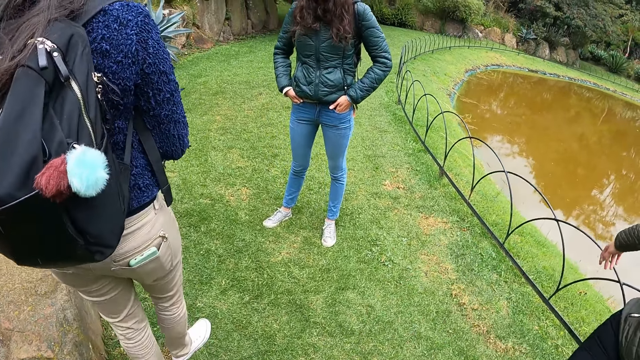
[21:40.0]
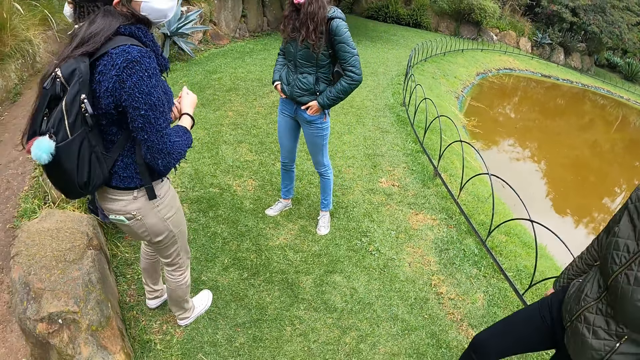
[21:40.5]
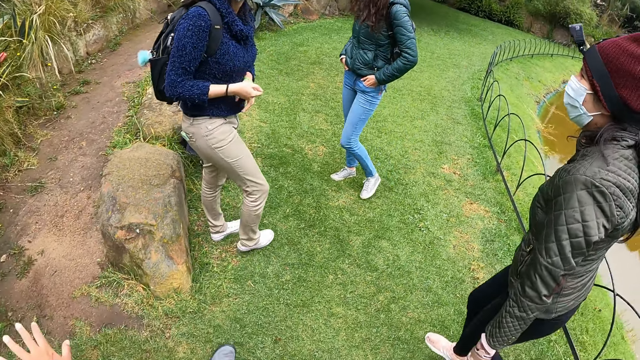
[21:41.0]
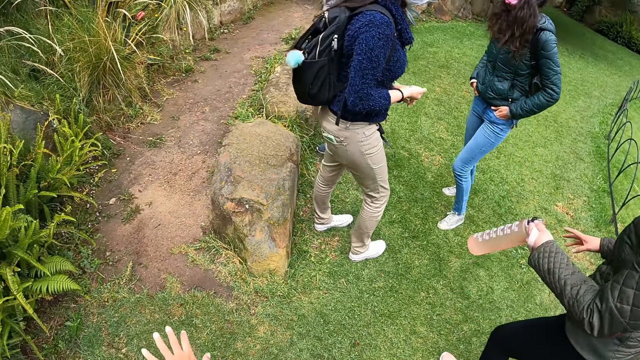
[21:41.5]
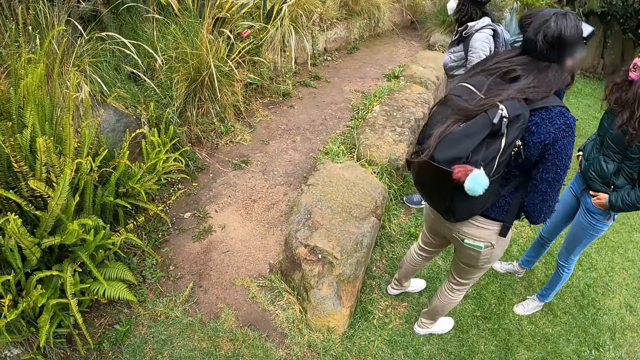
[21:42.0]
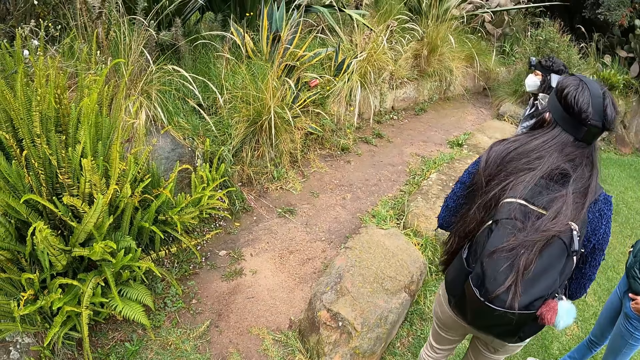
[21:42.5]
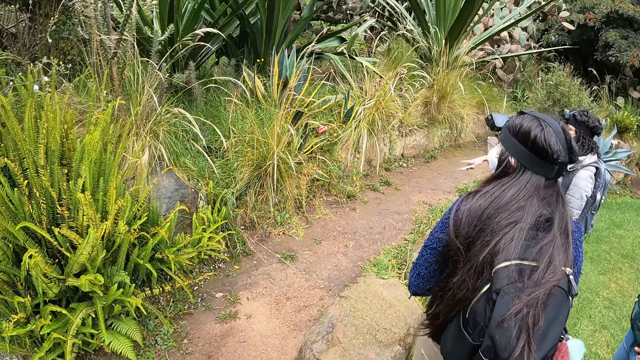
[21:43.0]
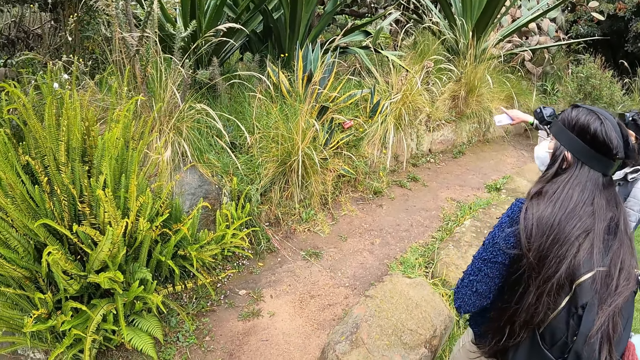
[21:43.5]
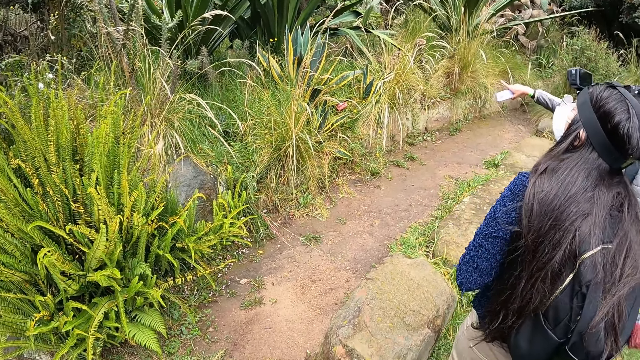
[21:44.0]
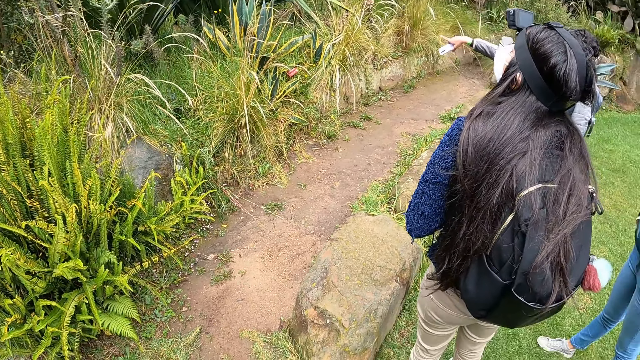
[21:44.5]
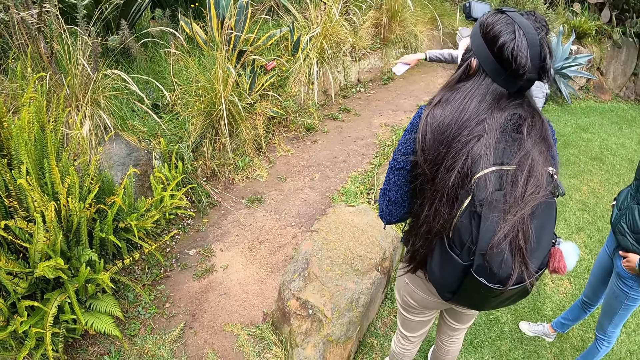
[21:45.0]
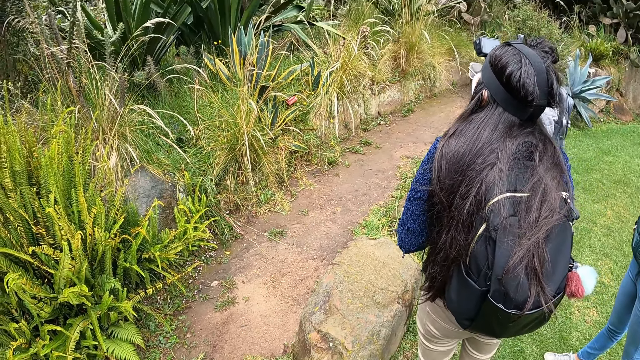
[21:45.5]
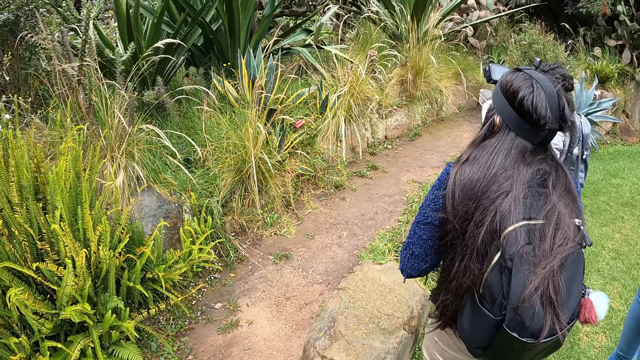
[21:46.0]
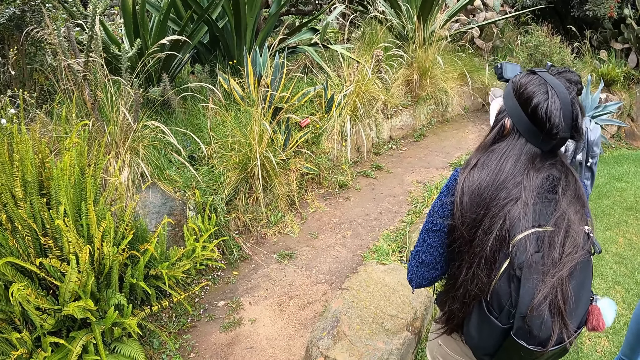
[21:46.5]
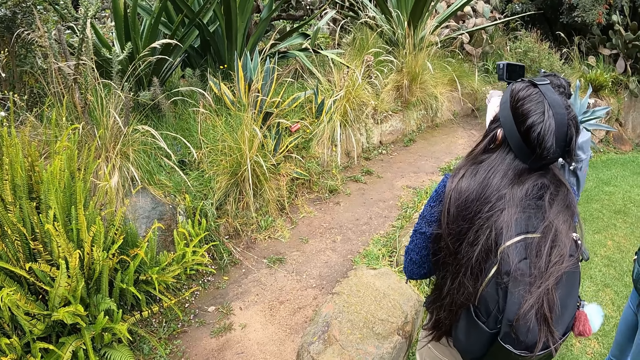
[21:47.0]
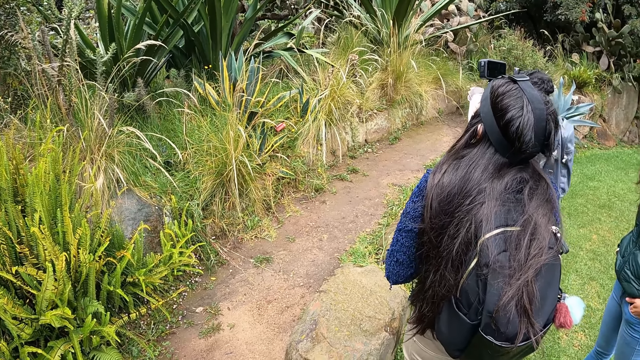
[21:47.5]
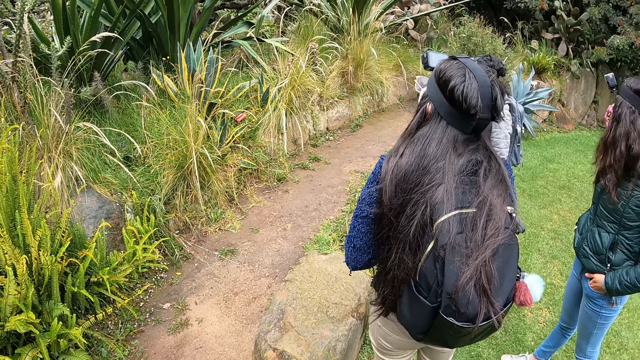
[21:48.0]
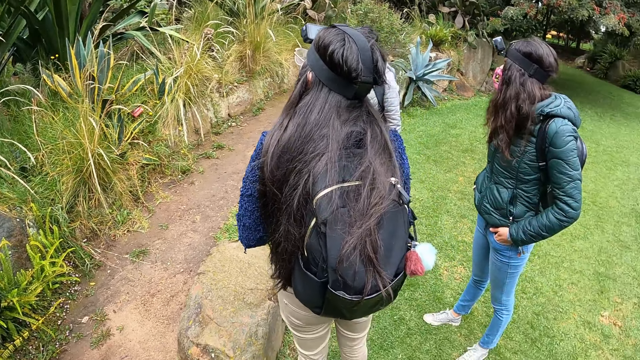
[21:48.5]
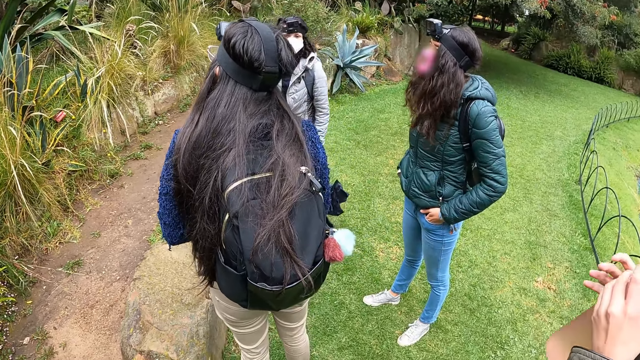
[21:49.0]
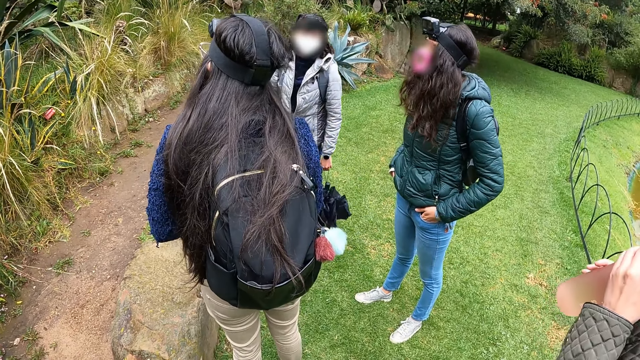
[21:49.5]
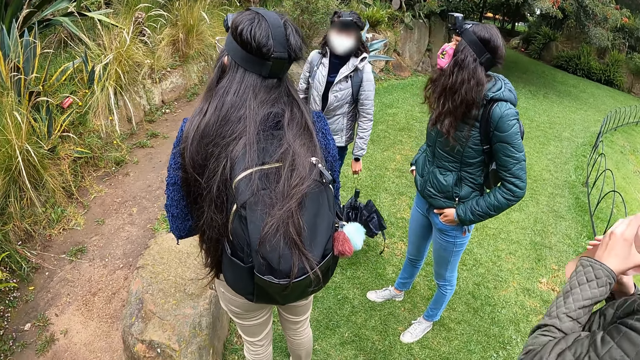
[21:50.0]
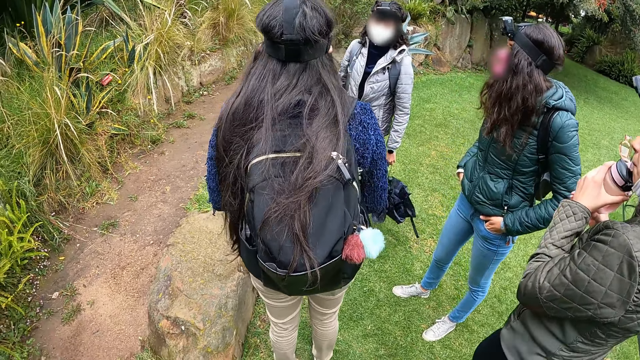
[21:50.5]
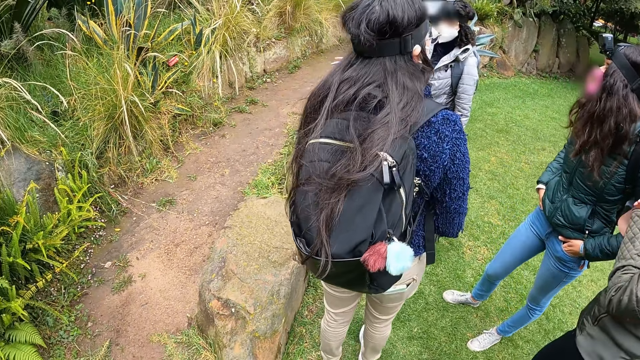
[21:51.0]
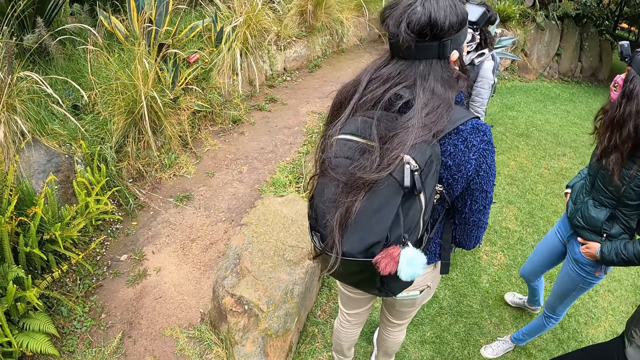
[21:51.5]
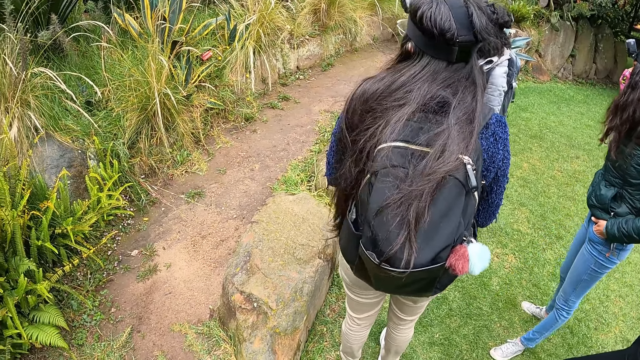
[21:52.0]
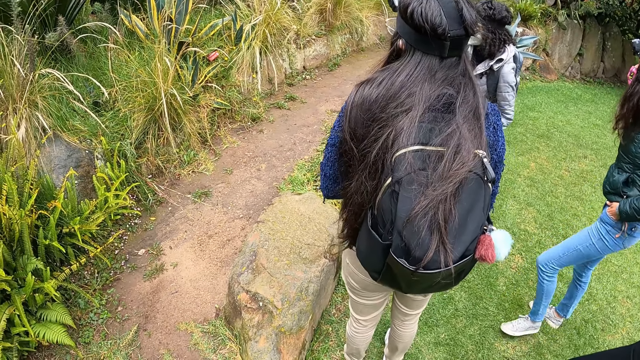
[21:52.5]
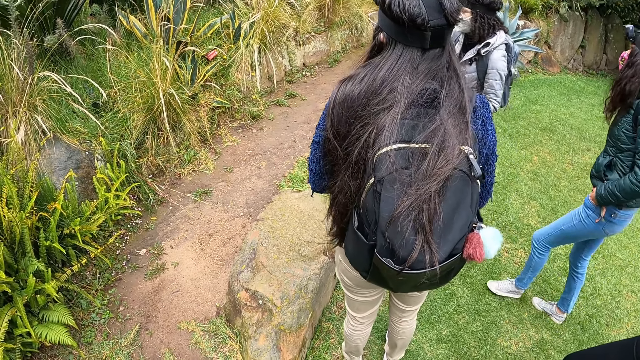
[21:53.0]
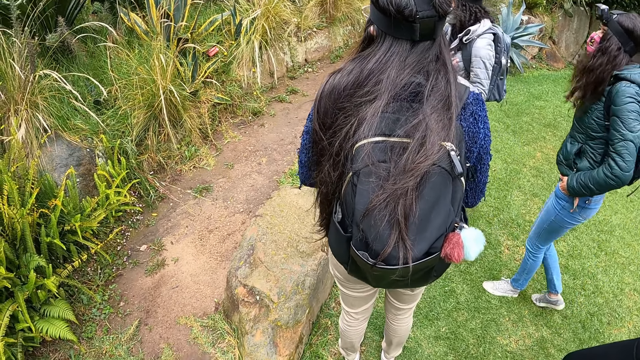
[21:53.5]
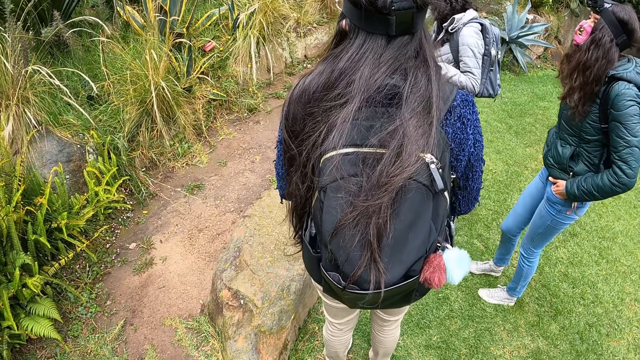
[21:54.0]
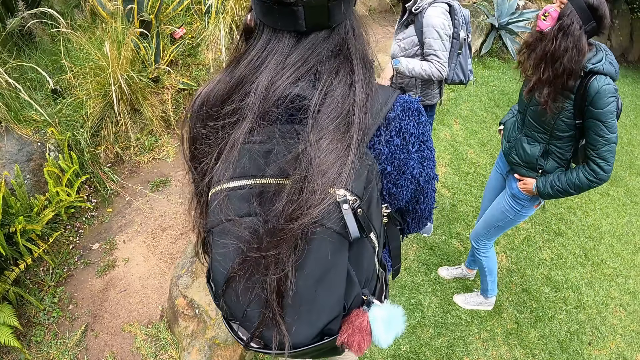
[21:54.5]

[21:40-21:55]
The women interact. A woman points at something. The women do something. Another woman looks up. Another woman holds something. The women interact.

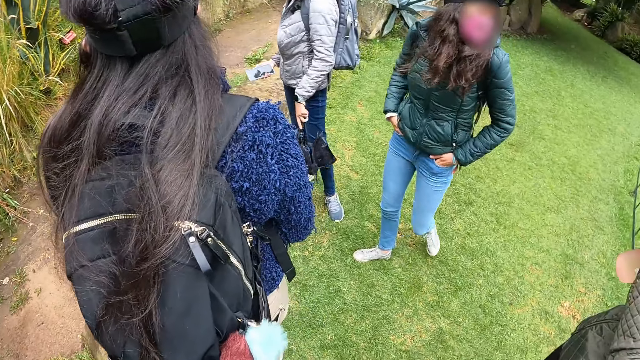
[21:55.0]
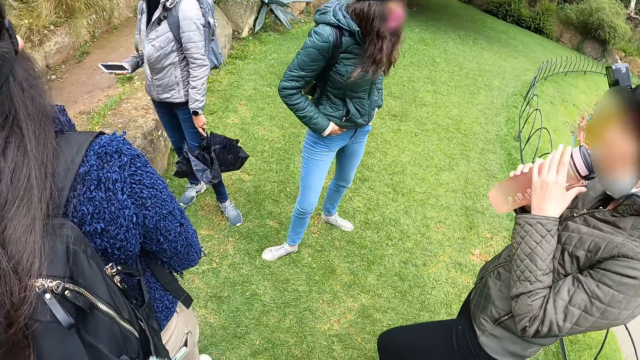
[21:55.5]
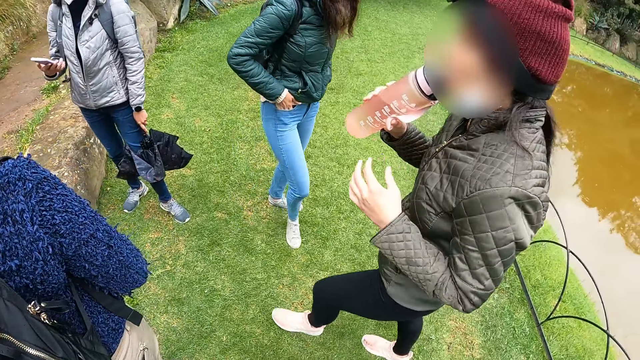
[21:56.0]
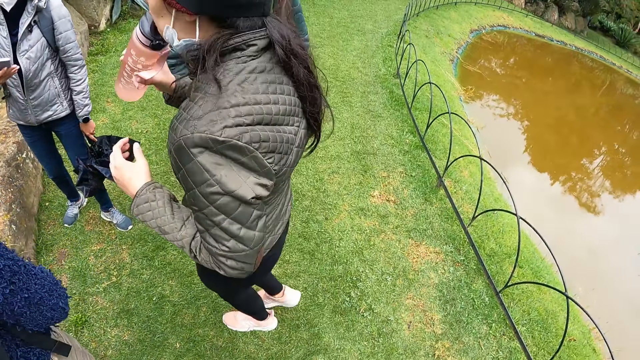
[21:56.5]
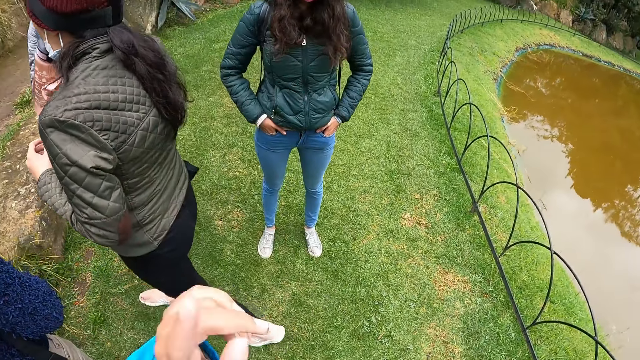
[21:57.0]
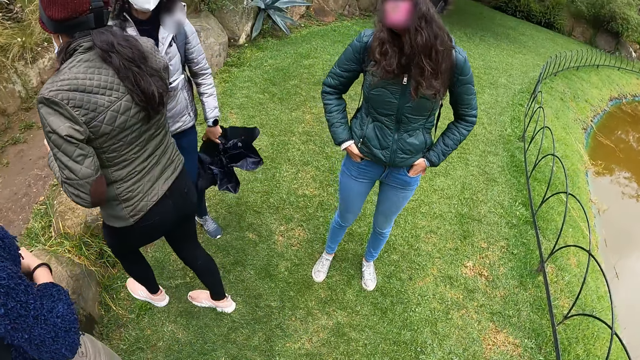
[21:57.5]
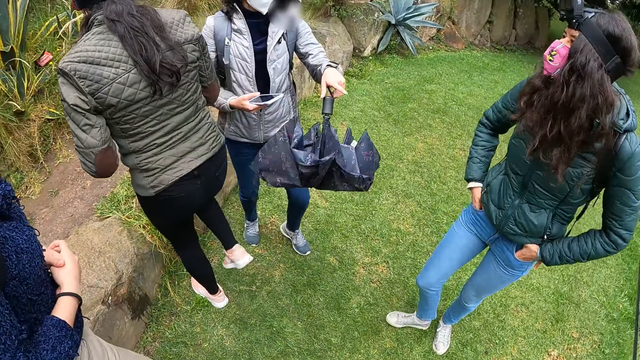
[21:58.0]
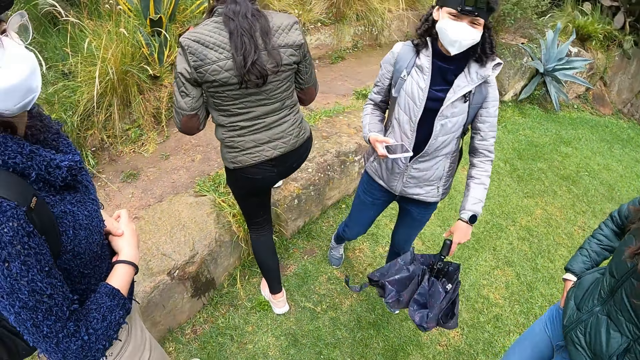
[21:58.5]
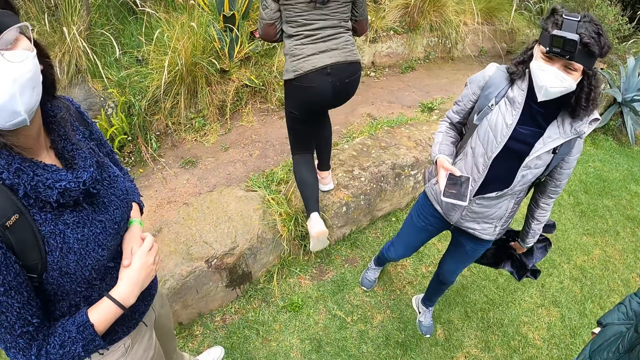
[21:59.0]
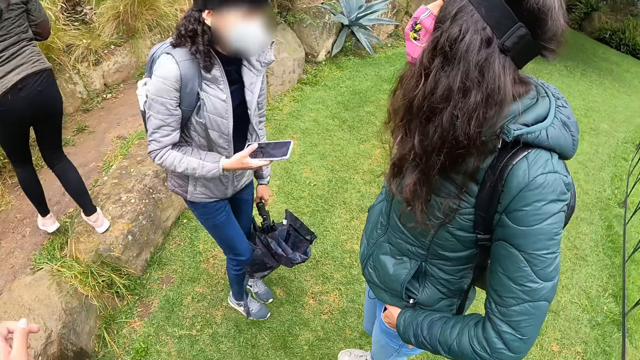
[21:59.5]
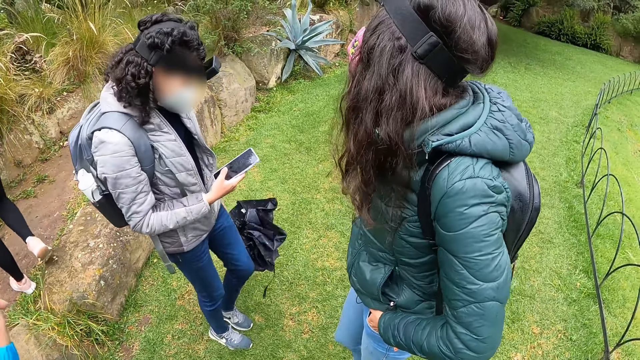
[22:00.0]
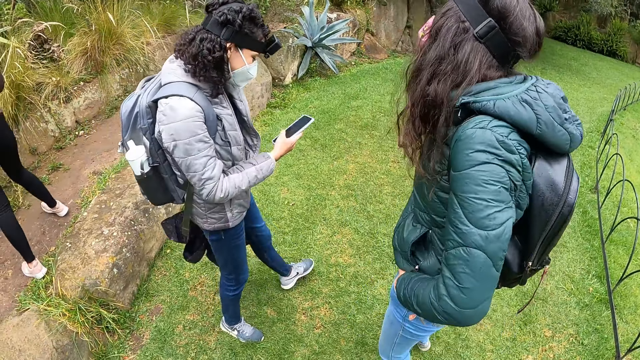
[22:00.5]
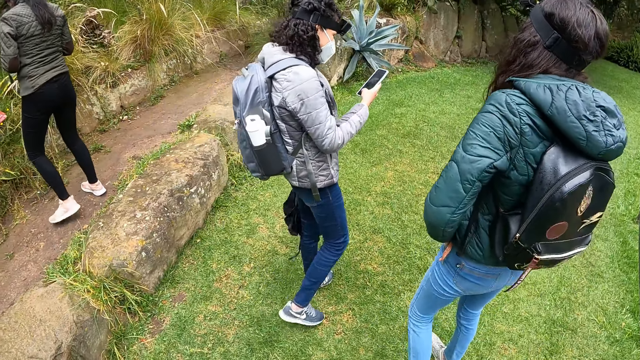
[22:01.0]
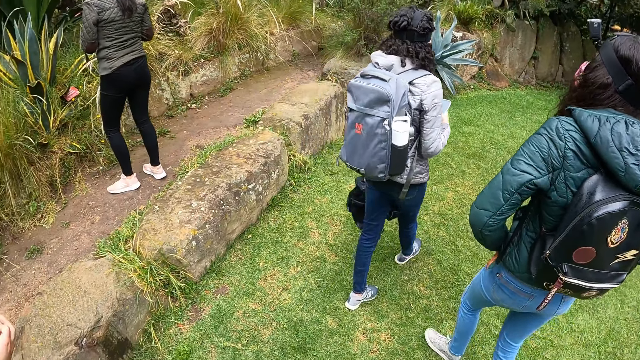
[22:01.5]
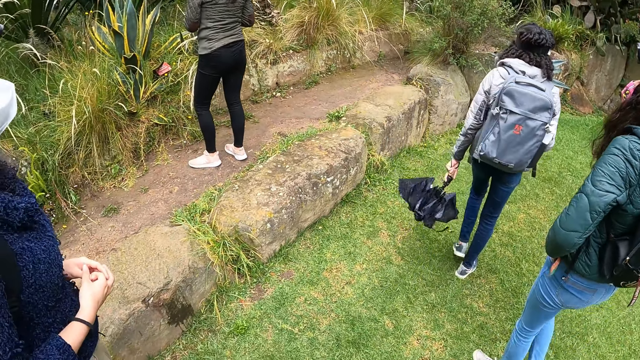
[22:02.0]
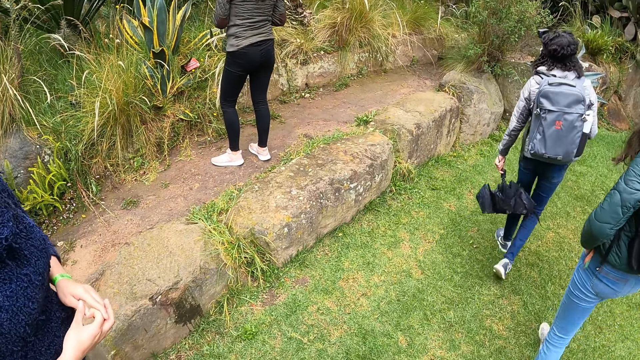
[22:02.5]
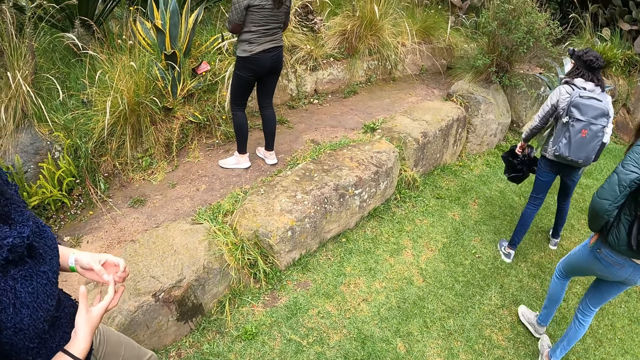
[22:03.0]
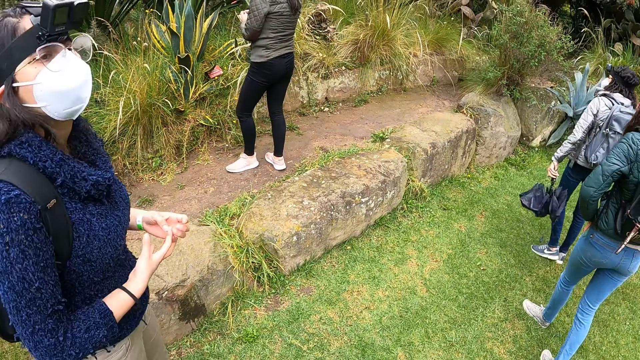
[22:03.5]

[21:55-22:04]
A woman drinks water from a bottle with her right hand. The camera wearer moves the hand. Another woman operates the phone with her right hand. She points at something. Another woman moves ahead. The camera wearer looks around. The women move around.
